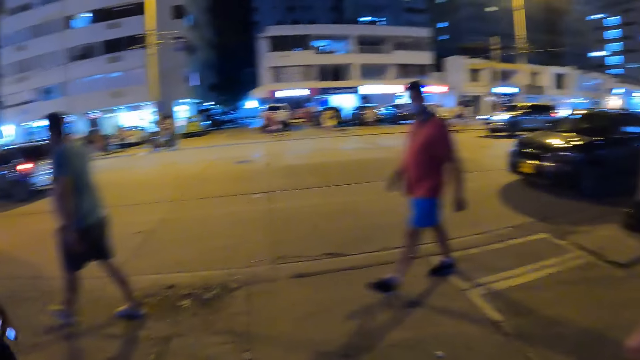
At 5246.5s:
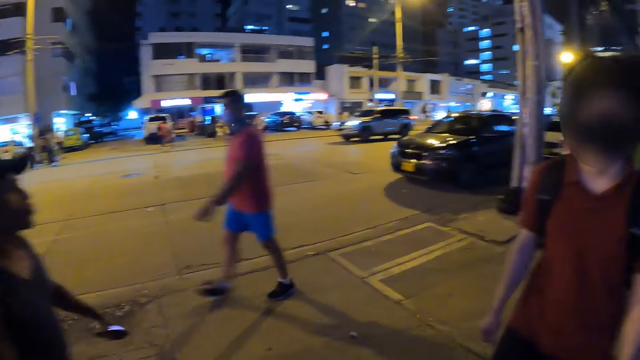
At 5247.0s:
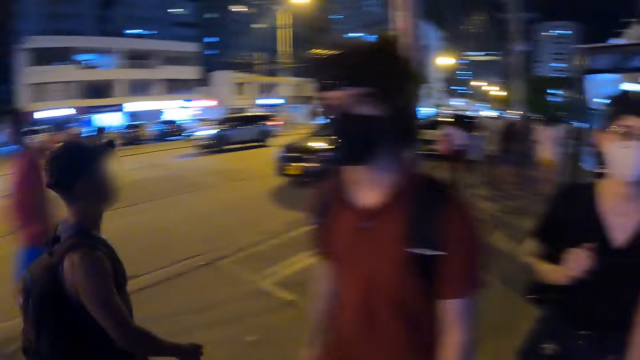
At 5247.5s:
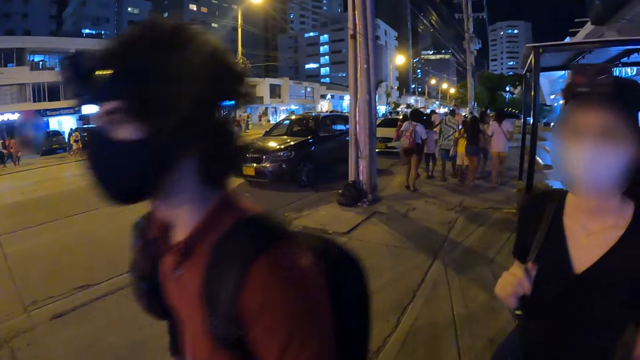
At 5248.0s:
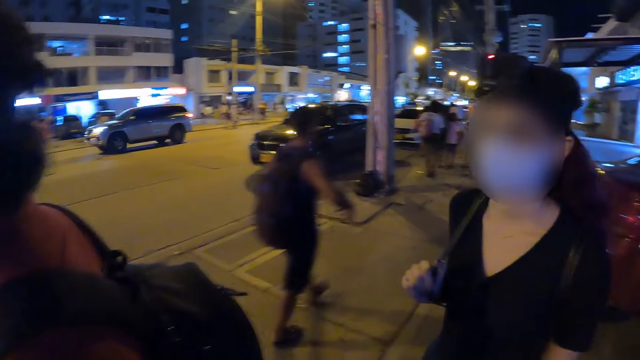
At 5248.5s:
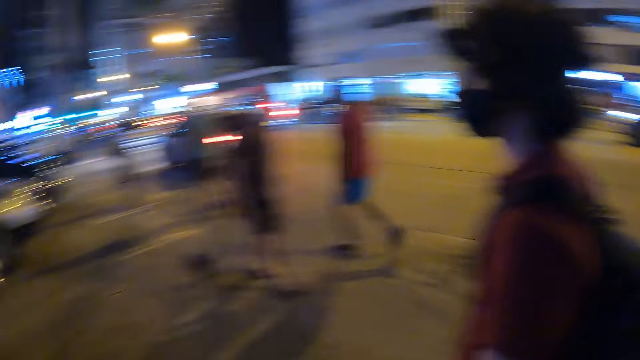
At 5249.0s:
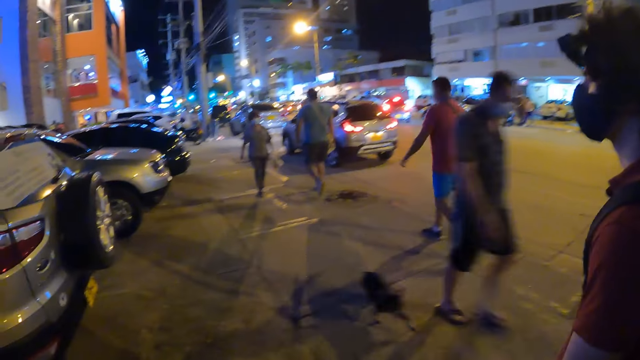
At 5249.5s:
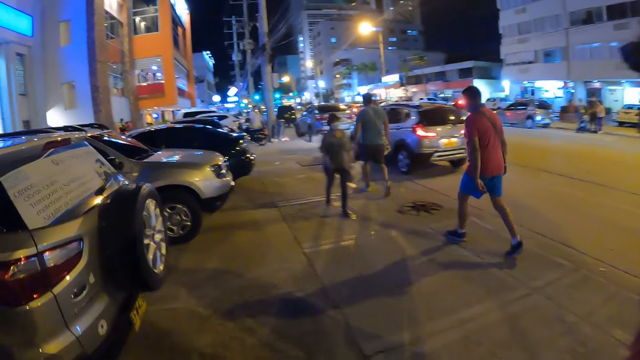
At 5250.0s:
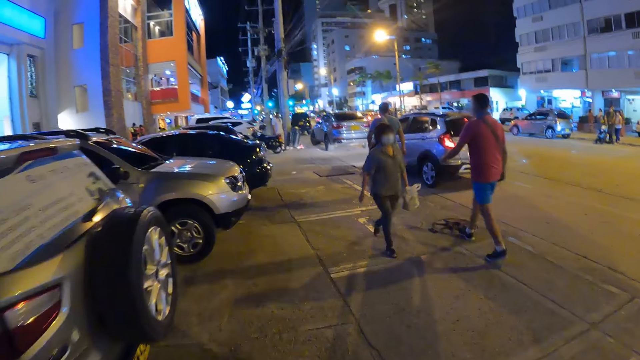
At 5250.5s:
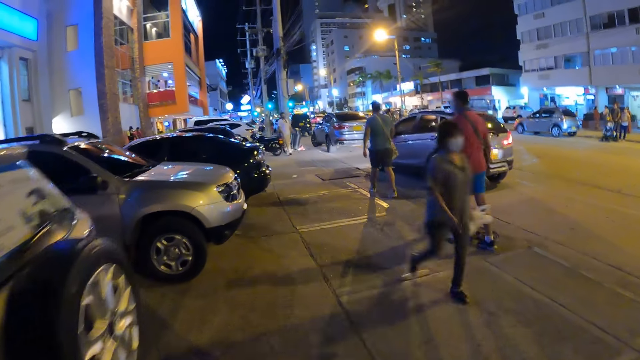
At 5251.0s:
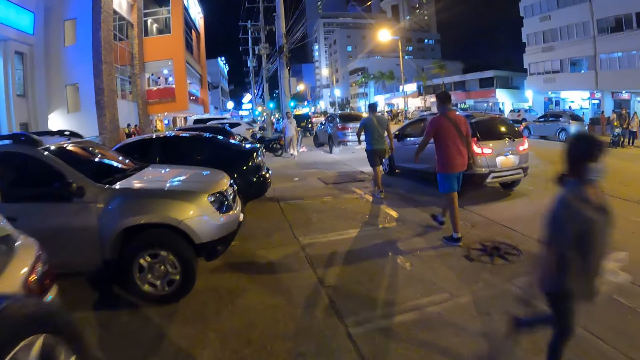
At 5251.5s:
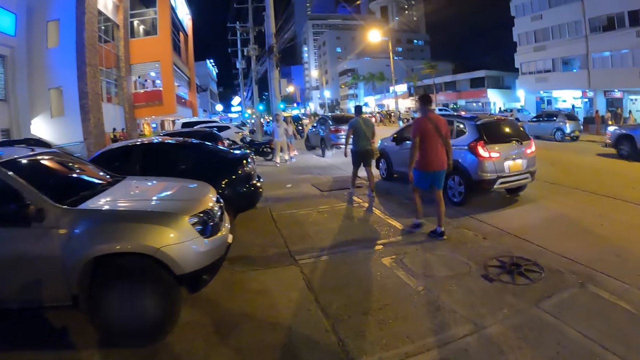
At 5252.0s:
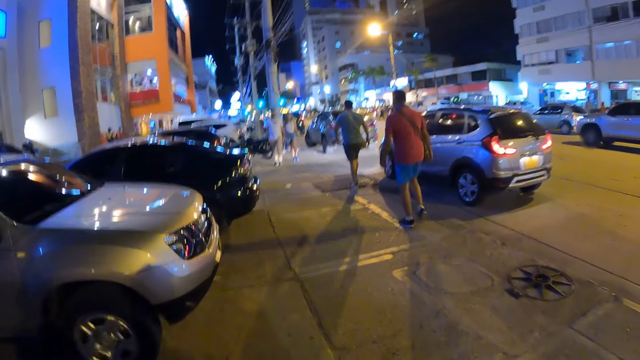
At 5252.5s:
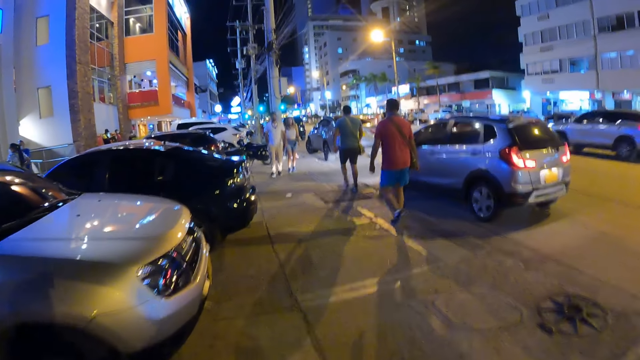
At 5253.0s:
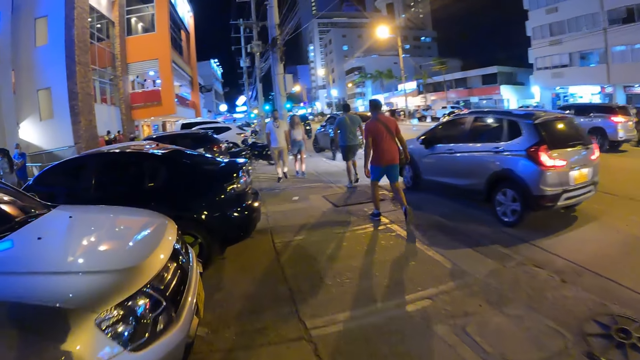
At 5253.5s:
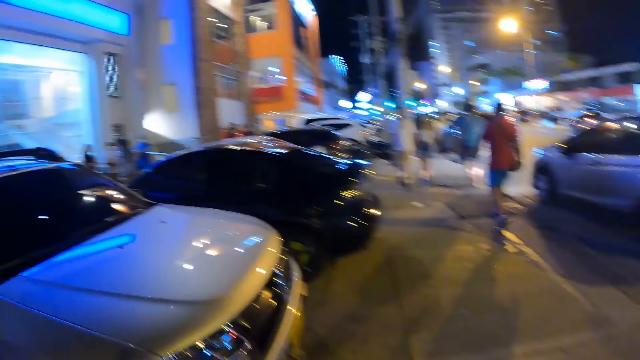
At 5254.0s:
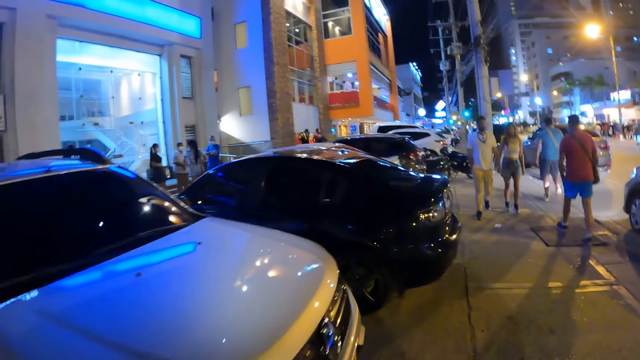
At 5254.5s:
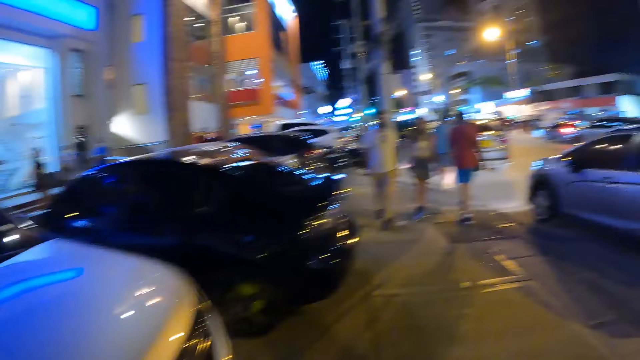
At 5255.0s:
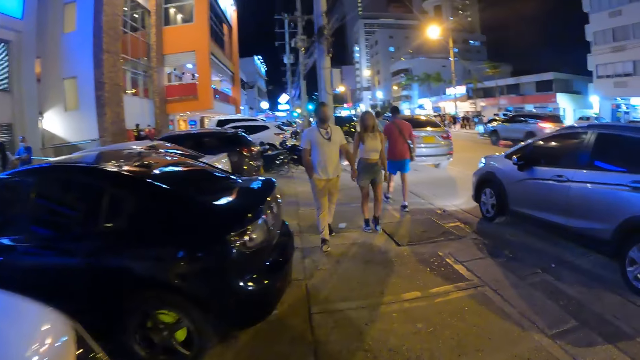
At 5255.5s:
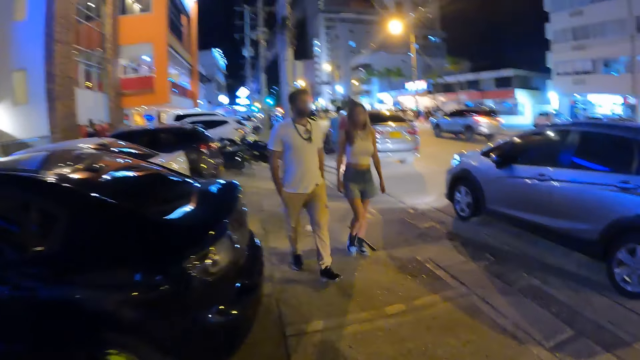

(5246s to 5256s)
A man walks past the camera wearer. The camera wearer looks back. They walk past a woman. They look in front.

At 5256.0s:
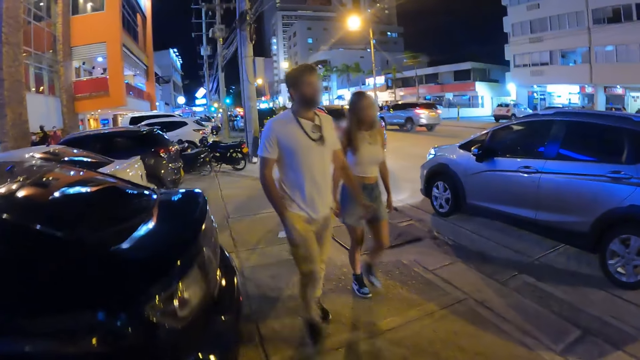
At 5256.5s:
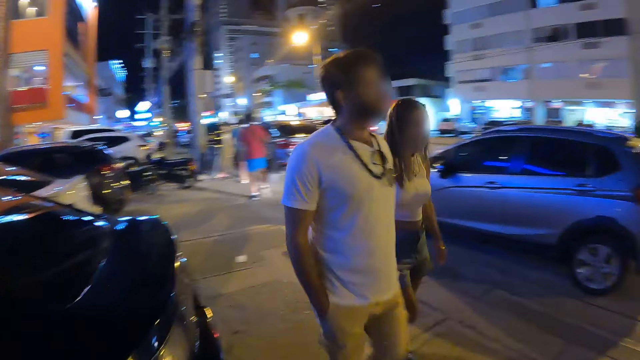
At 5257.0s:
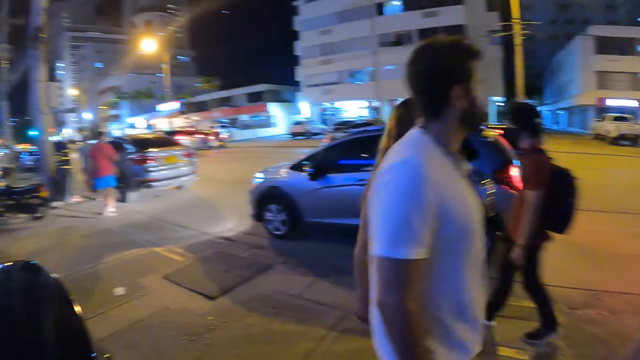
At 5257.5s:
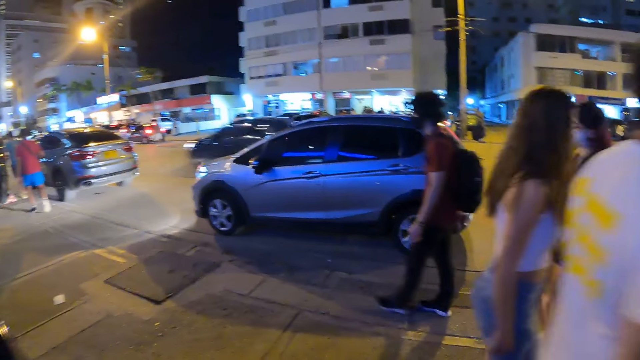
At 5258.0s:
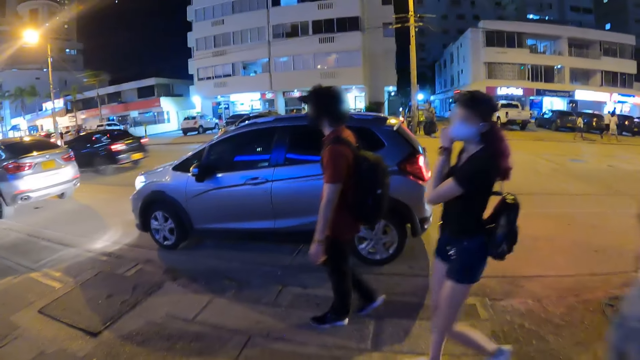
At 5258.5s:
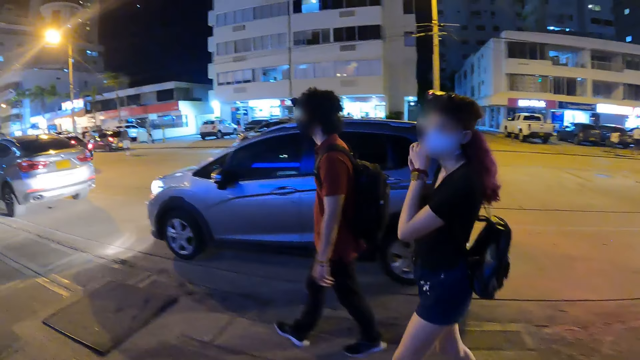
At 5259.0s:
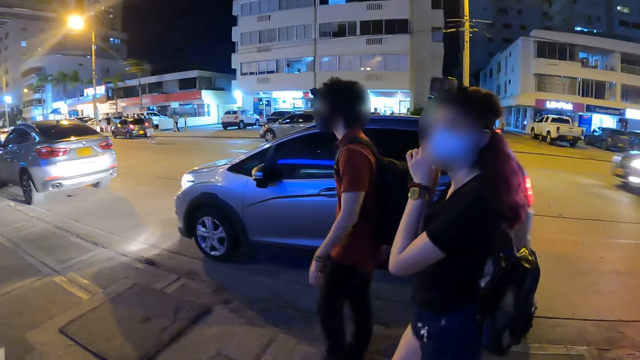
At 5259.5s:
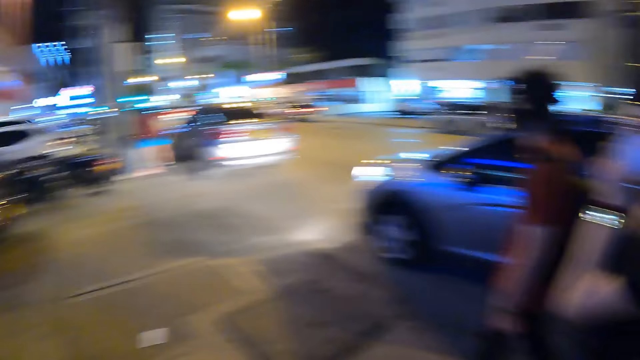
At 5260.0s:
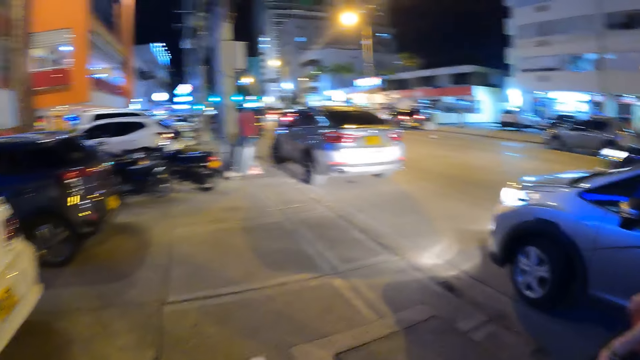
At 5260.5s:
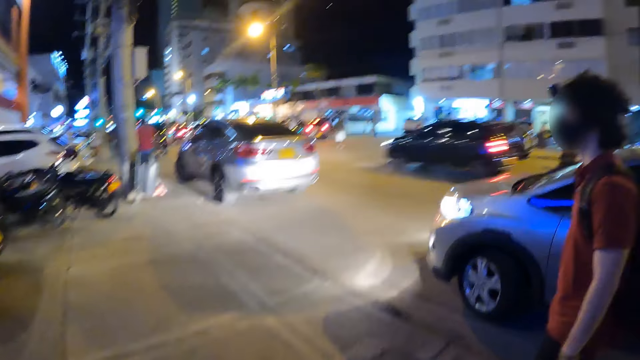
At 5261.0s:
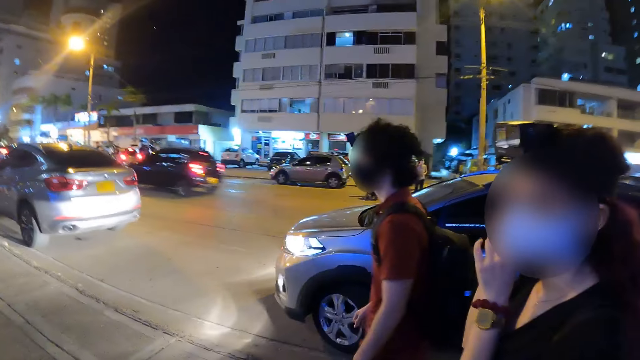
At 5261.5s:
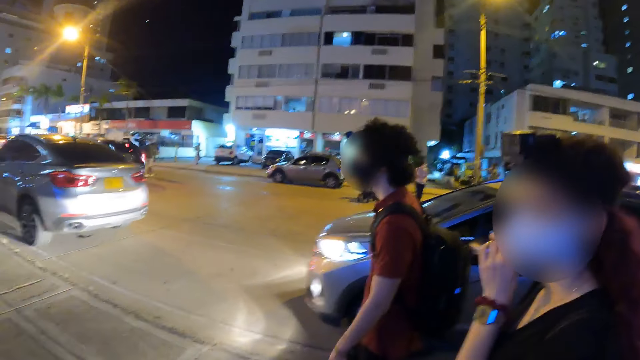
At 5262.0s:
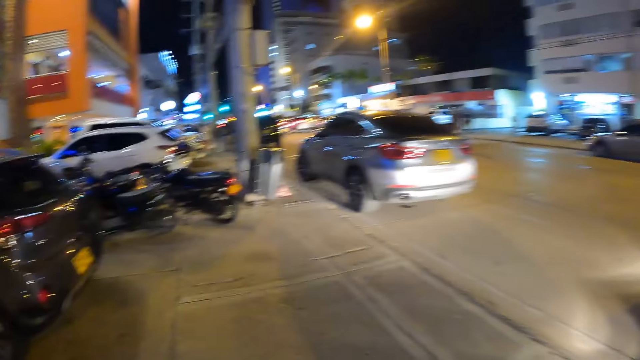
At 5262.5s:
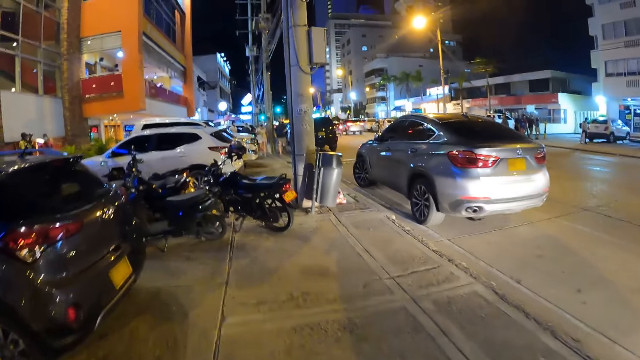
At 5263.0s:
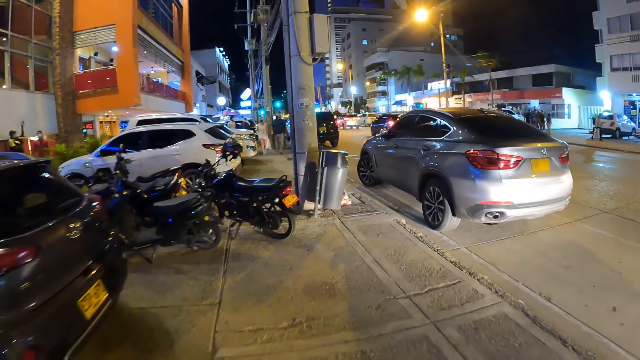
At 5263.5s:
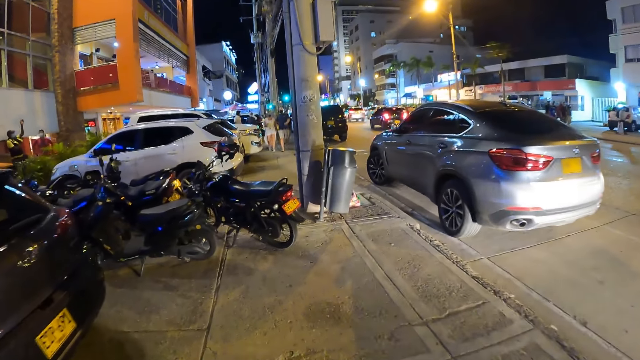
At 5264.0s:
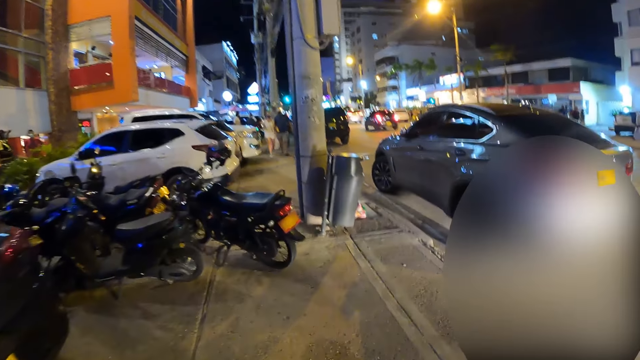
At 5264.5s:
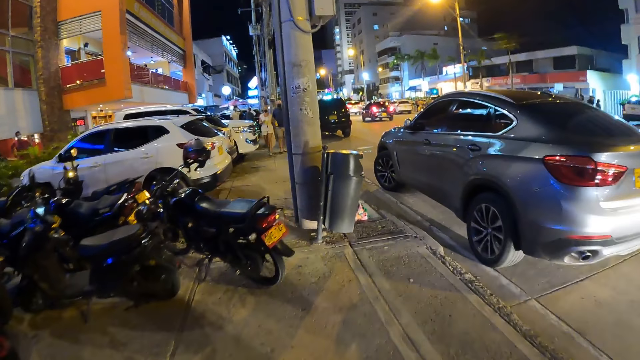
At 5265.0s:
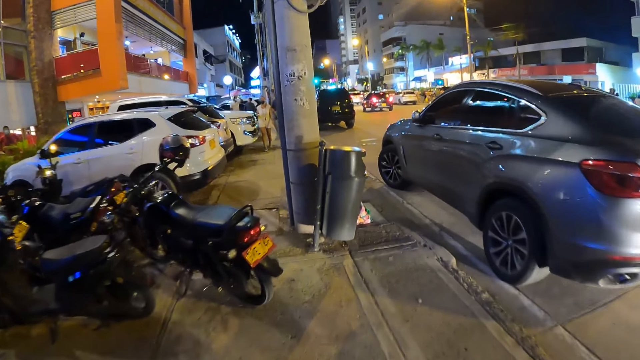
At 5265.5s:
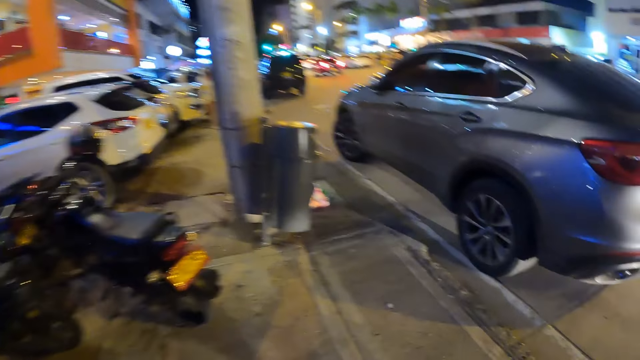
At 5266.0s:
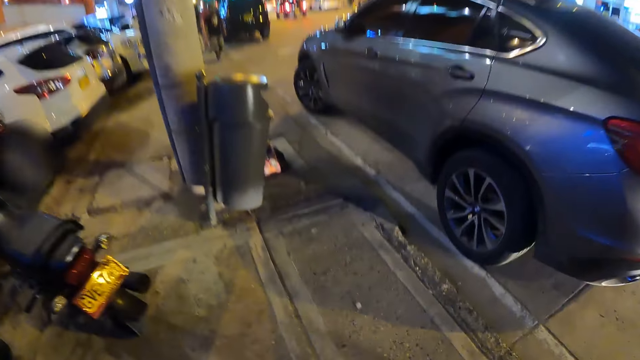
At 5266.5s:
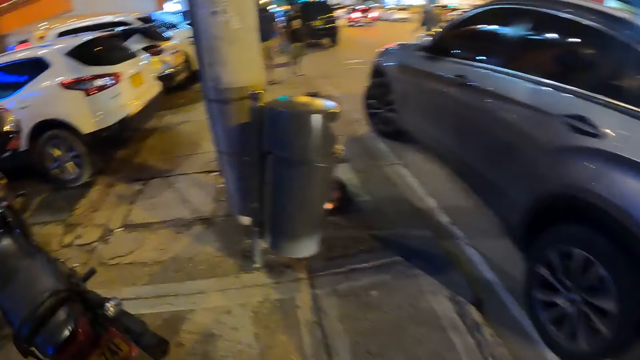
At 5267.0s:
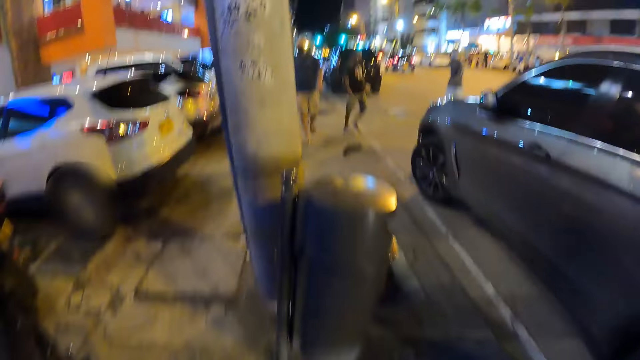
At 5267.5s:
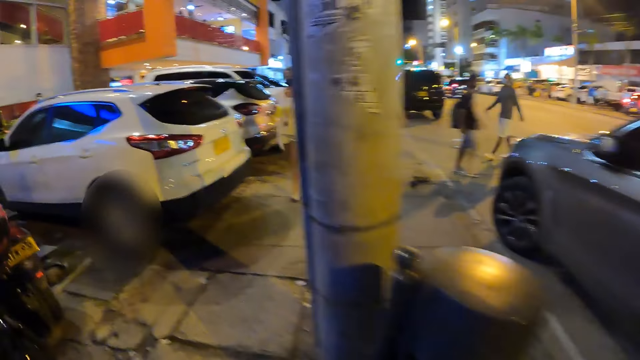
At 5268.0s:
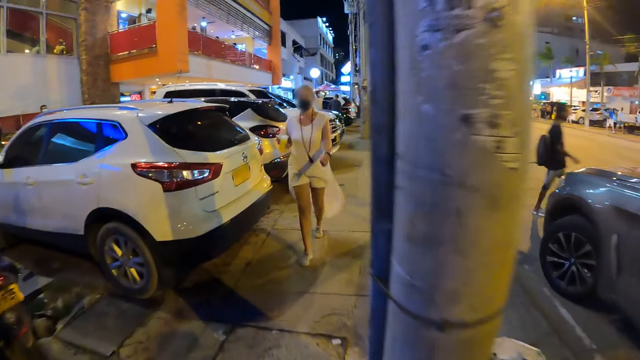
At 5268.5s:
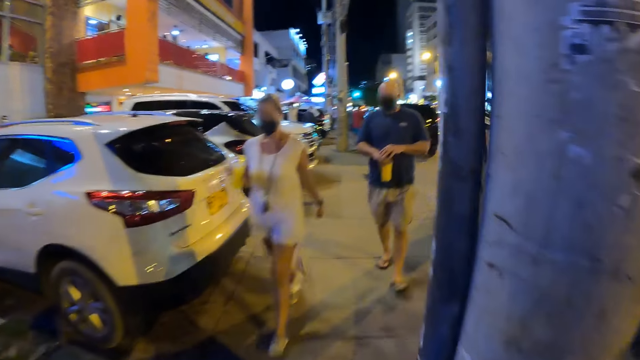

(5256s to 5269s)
The camera wearer walks past a man. They walk past a woman. Another man and another woman walk past the camera wearer. The camera wearer looks sideways. They walk in front. They look down.
